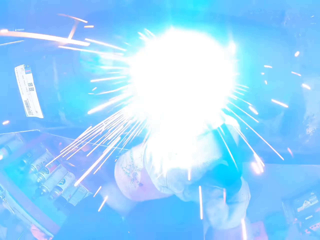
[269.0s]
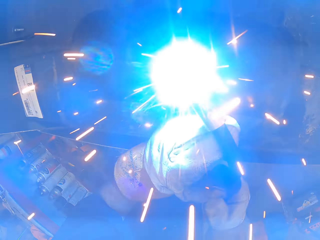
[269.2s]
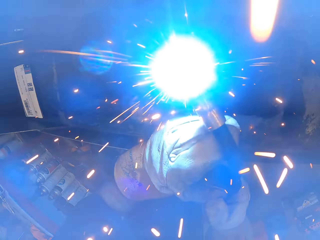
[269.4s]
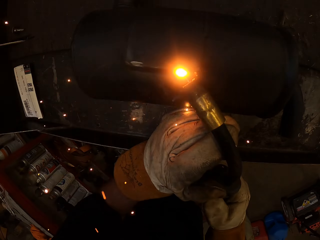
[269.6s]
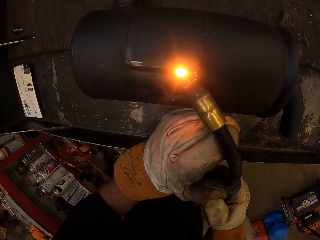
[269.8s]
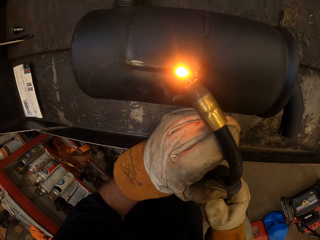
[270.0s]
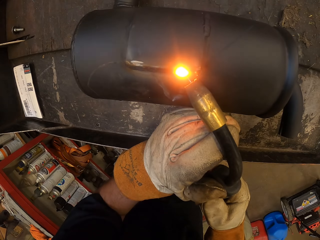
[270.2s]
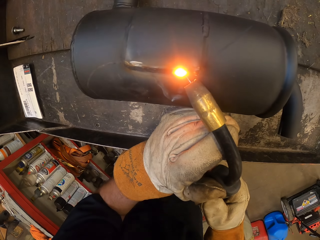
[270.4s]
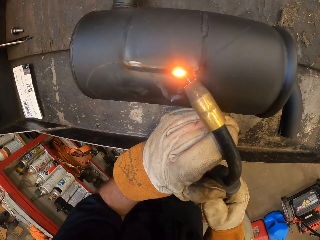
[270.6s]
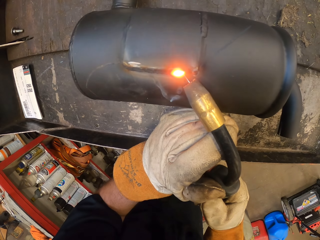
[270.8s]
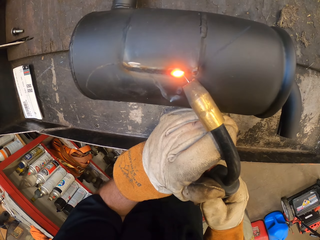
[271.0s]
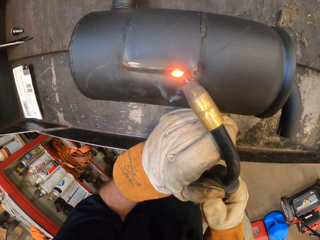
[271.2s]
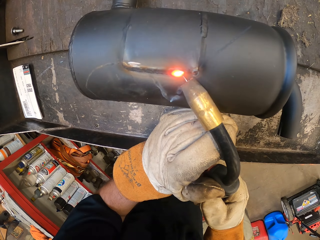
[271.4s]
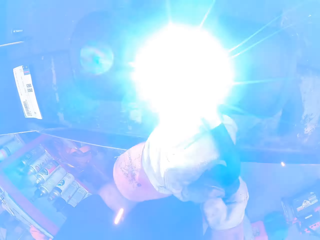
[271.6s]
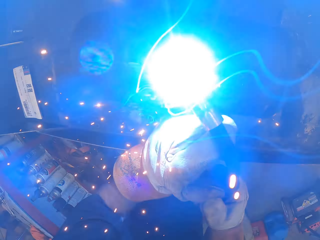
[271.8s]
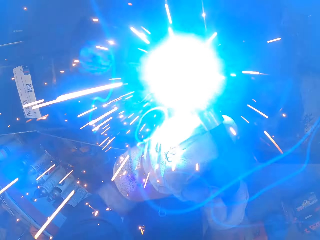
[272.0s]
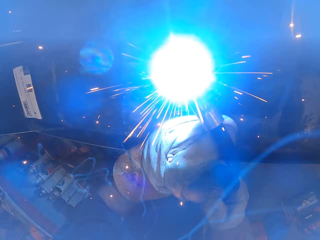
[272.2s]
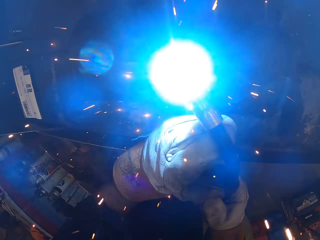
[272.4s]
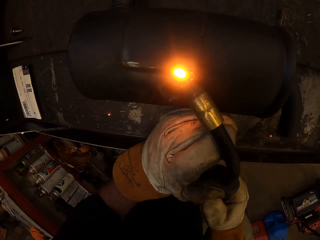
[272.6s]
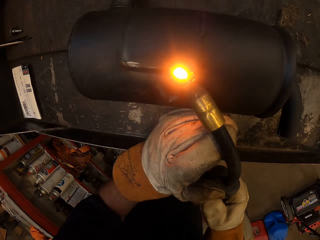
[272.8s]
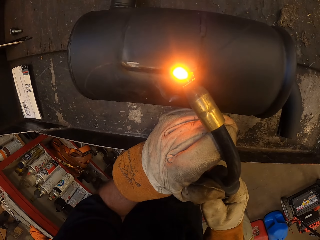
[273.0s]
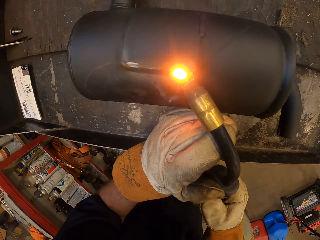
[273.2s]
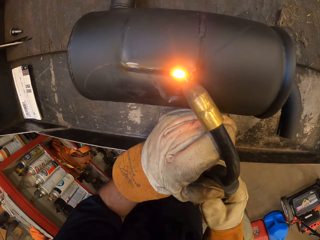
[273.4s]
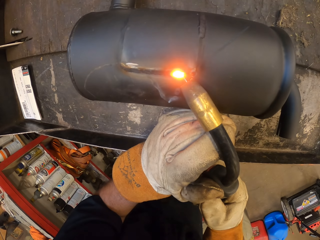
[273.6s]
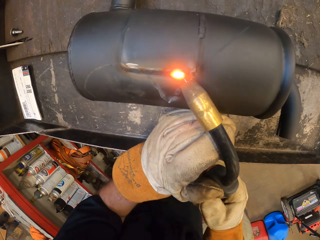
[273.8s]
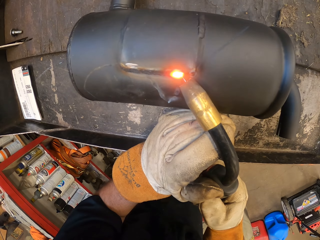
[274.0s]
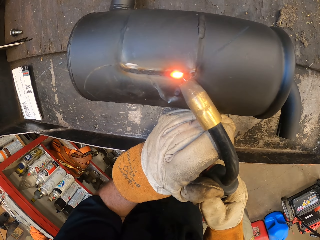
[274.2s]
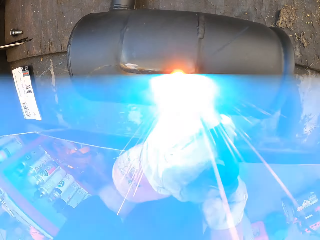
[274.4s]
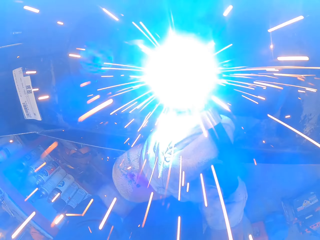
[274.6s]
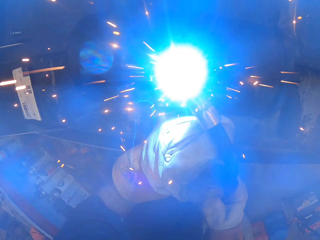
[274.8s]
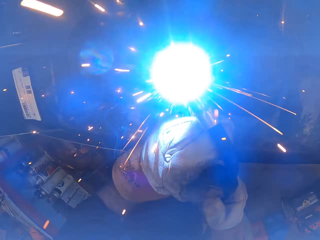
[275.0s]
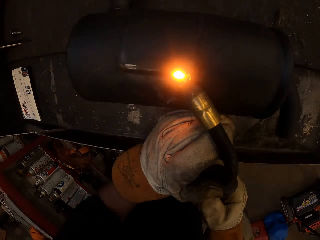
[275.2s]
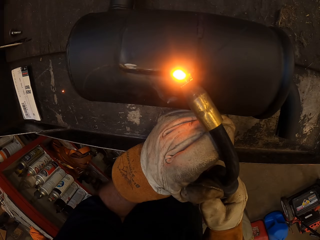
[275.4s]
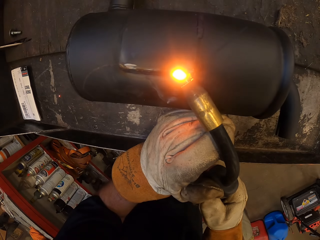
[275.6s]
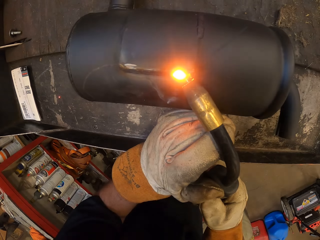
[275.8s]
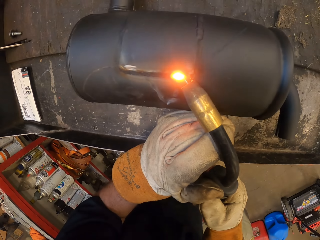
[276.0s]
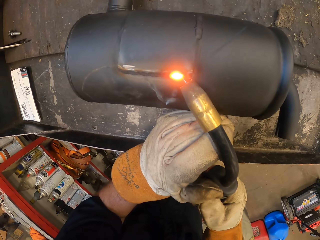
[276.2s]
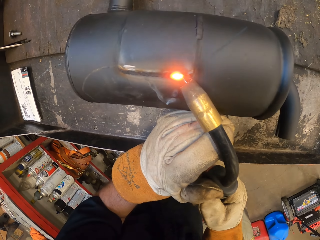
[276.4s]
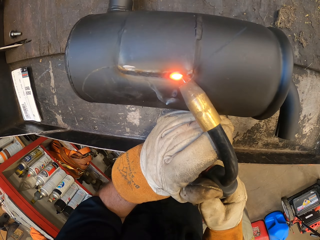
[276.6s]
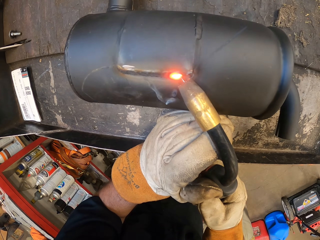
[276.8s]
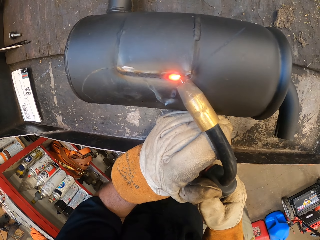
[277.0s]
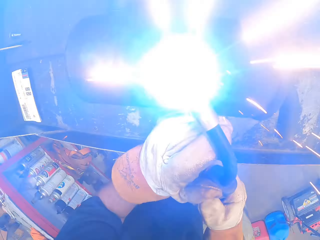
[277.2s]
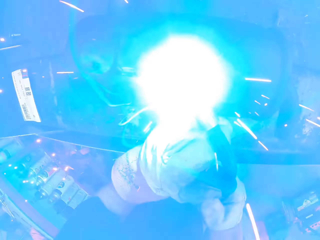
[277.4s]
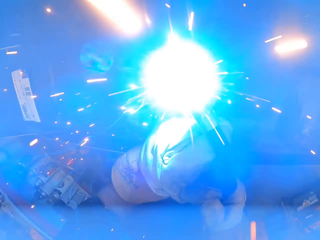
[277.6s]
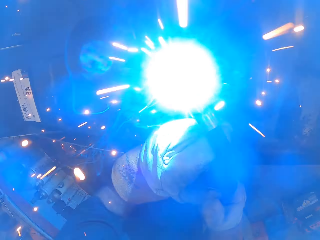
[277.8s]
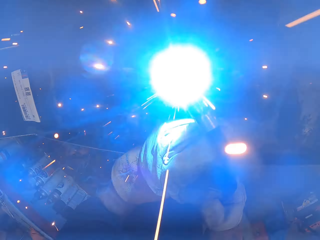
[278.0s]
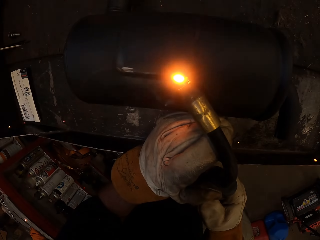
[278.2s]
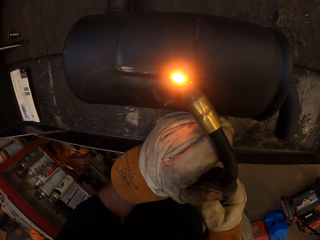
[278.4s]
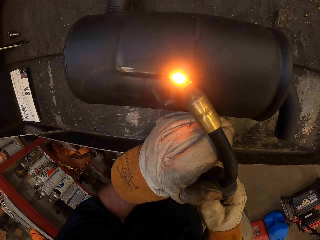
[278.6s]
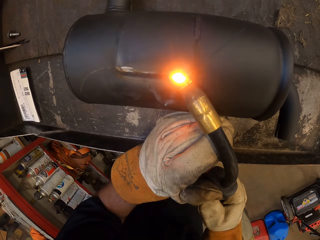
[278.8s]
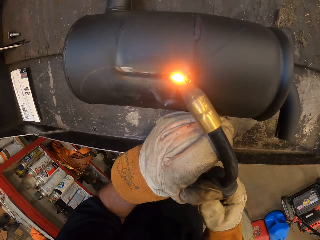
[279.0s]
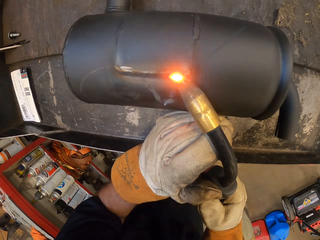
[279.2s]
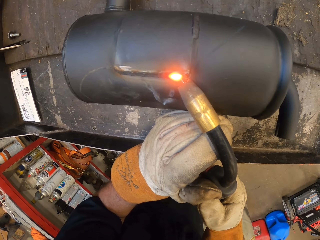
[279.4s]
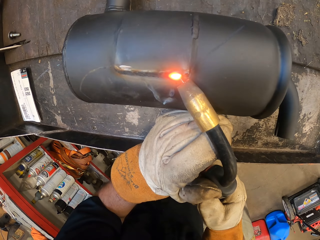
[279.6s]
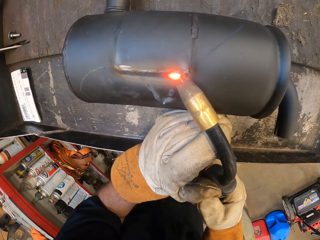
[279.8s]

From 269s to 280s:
The camera wearer solders a metal.

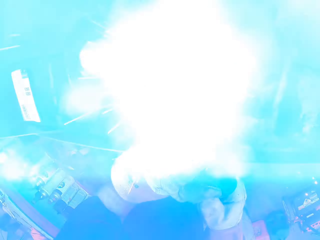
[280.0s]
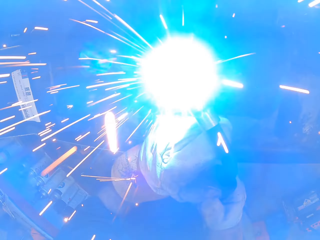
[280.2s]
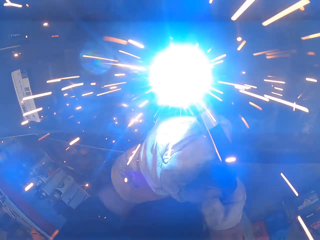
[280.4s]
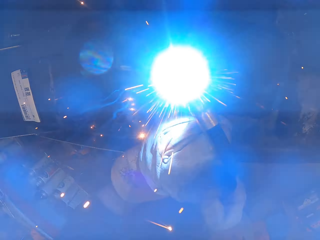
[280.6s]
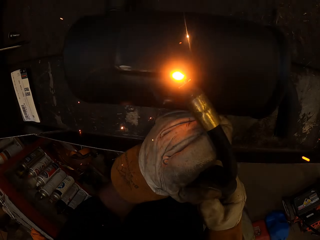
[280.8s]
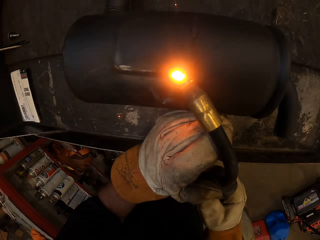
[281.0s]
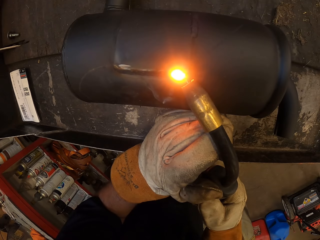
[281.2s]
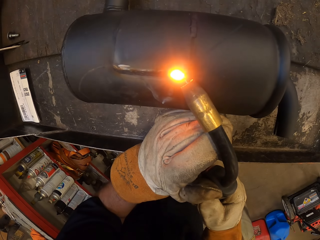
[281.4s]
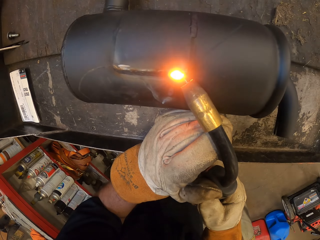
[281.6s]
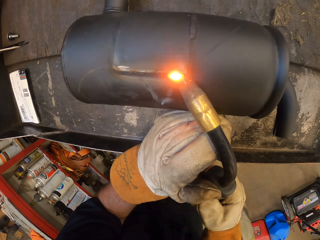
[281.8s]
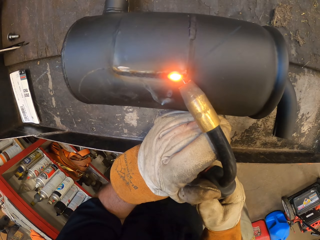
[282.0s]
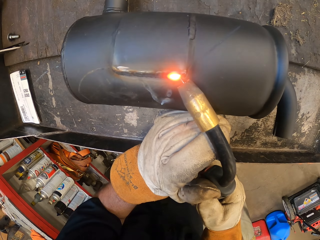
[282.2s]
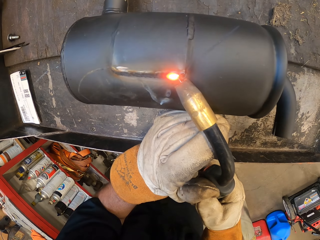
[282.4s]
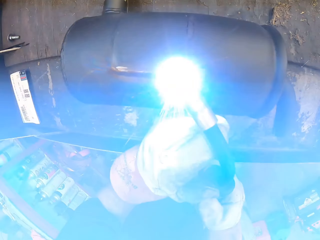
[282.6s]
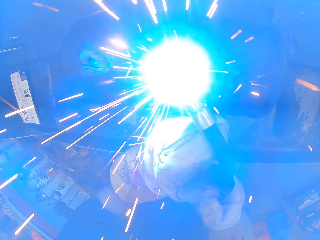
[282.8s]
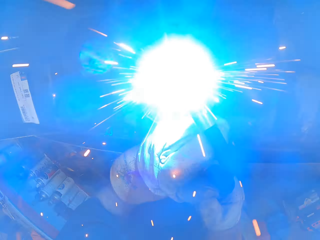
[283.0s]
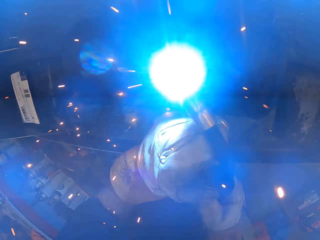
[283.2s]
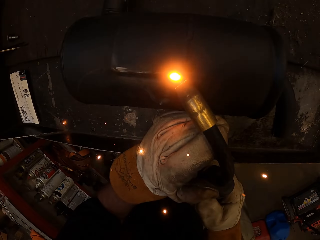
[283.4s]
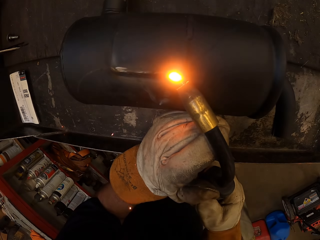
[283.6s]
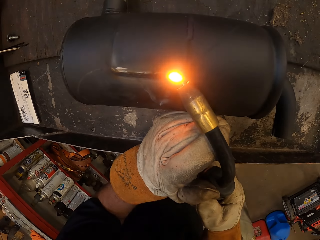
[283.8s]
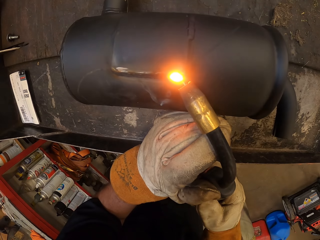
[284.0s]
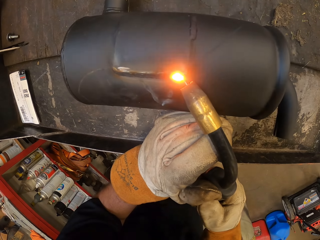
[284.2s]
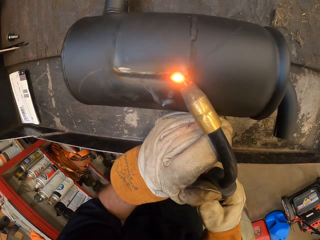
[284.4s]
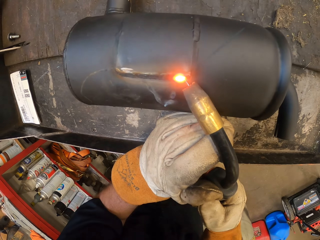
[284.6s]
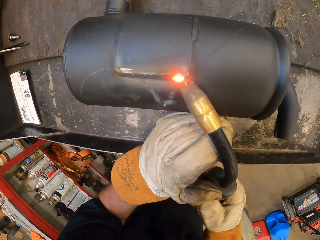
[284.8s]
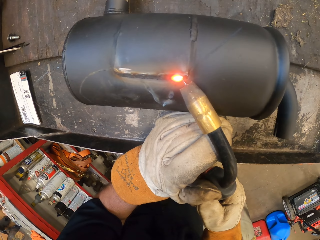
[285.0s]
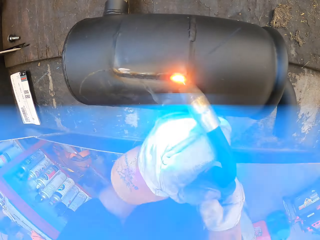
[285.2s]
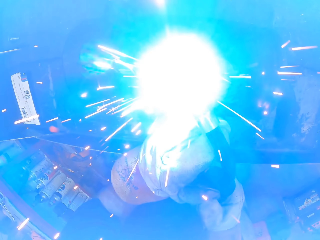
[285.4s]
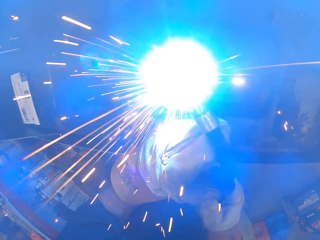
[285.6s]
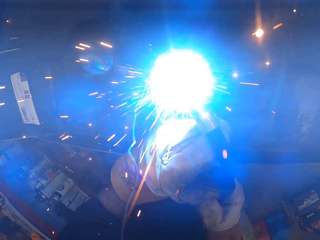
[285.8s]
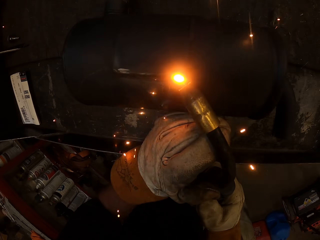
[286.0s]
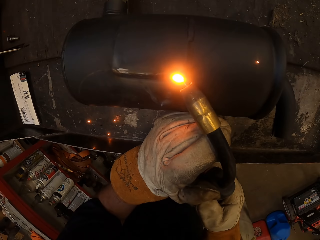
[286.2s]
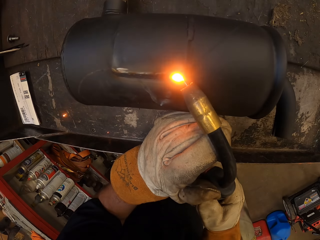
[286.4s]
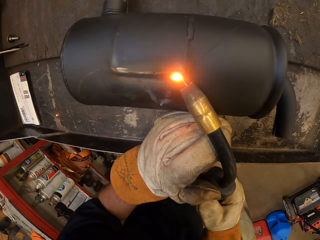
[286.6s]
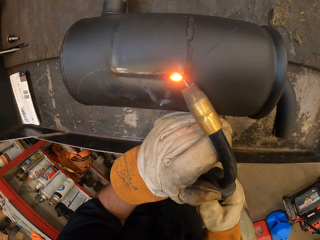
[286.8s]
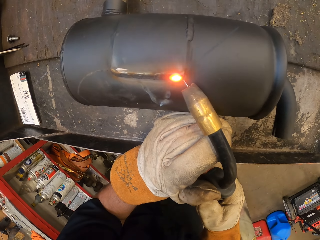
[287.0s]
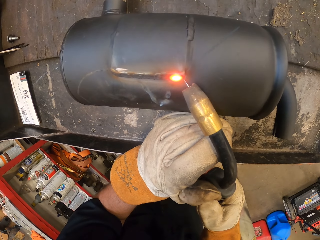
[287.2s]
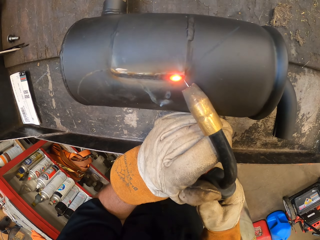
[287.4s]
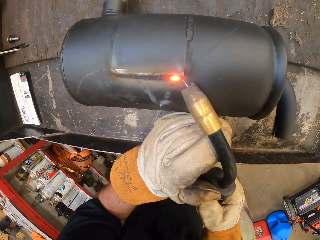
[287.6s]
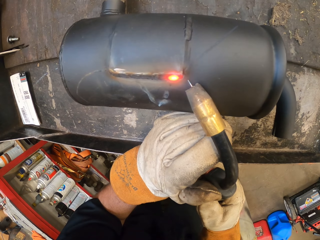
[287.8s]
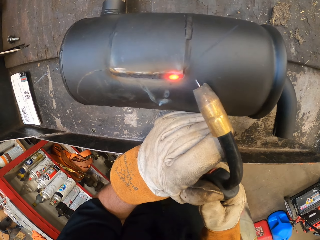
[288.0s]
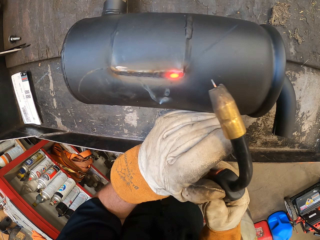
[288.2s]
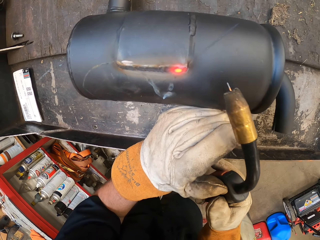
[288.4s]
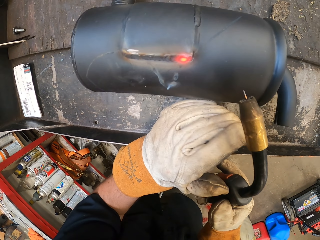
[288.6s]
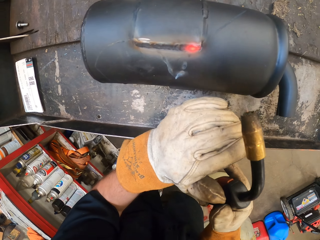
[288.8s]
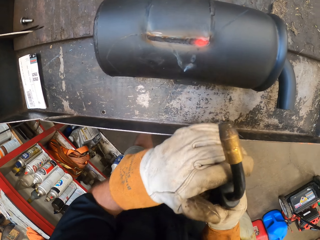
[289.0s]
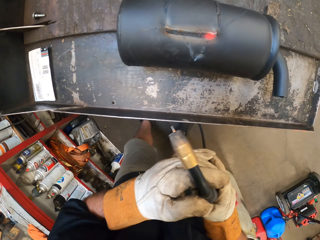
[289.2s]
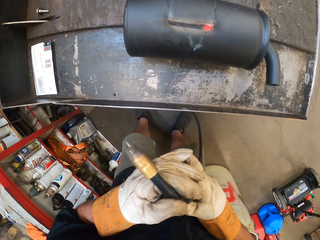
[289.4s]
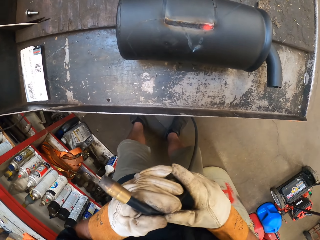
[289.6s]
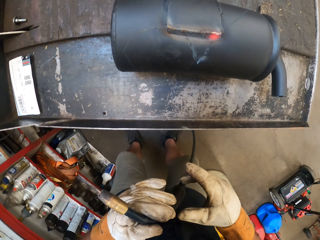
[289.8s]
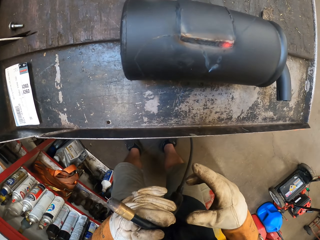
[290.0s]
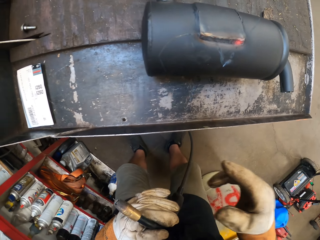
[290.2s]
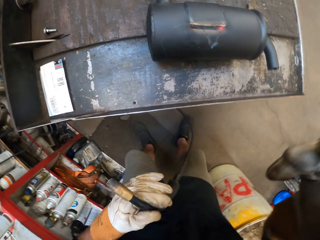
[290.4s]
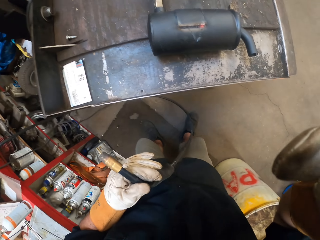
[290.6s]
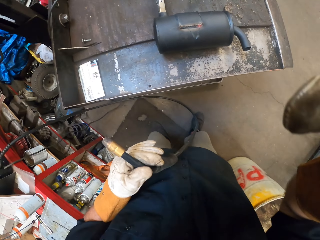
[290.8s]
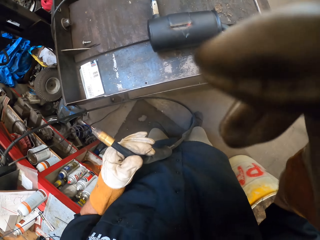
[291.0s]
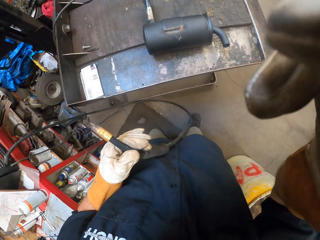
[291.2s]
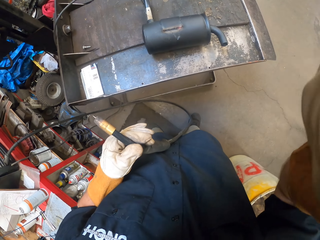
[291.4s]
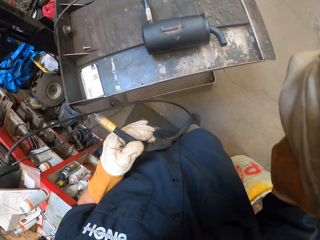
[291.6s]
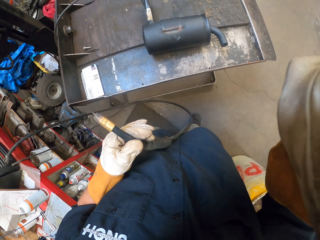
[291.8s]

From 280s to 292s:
The camera wearer holds a solder gun. They turn to the side. They pass the welding machine to the left hand. They lift a hand. They hold the solder gun.
